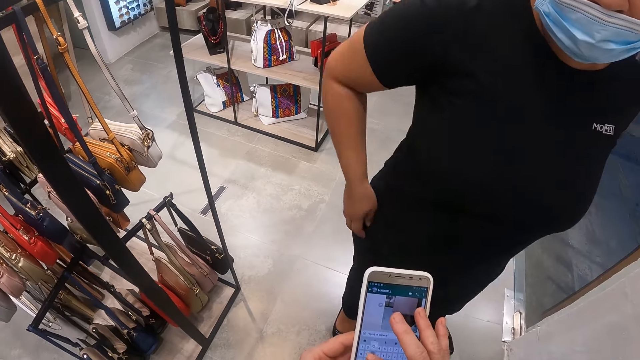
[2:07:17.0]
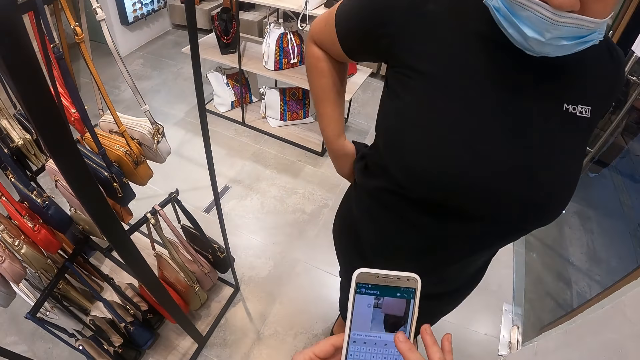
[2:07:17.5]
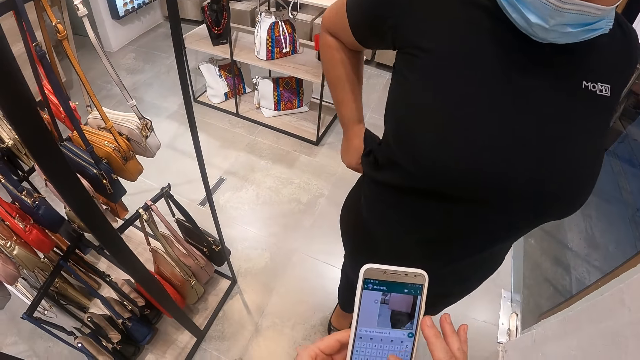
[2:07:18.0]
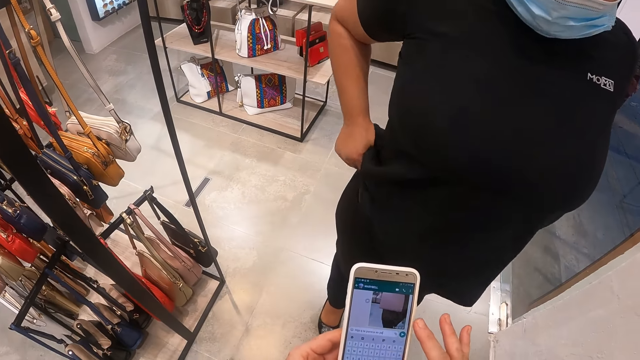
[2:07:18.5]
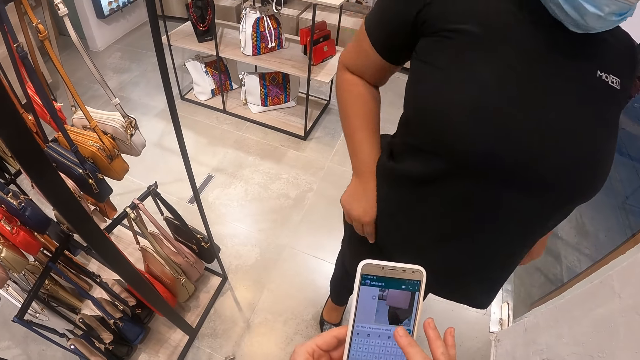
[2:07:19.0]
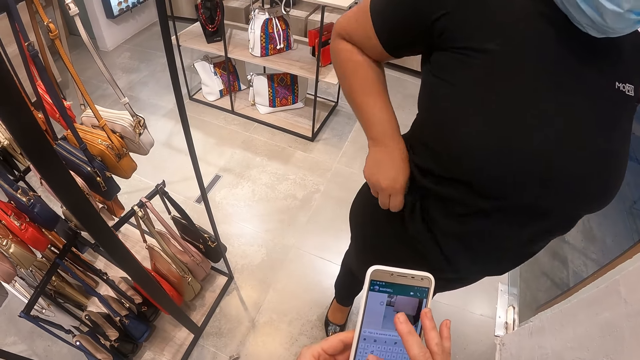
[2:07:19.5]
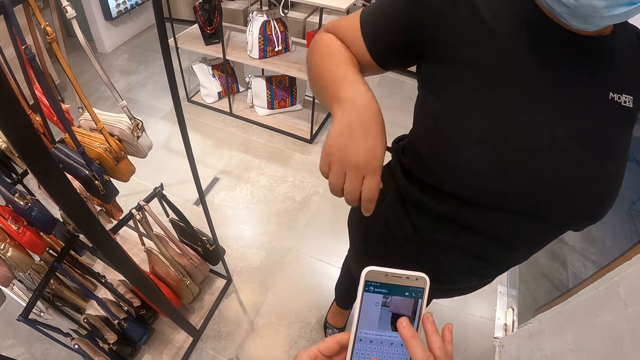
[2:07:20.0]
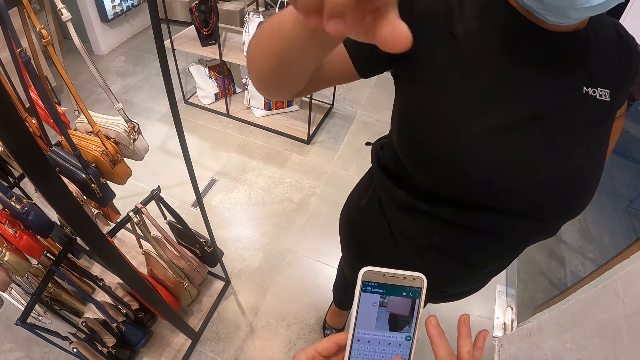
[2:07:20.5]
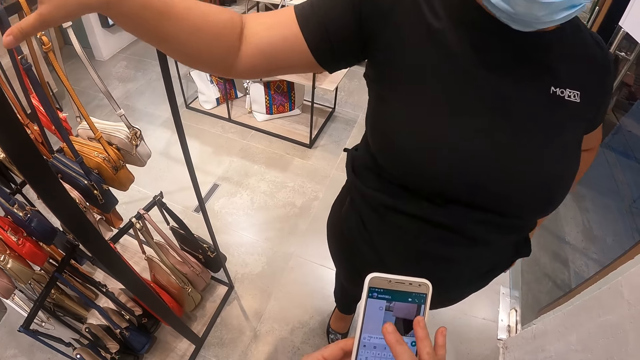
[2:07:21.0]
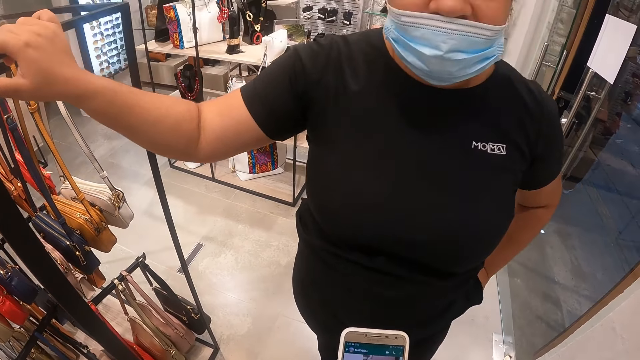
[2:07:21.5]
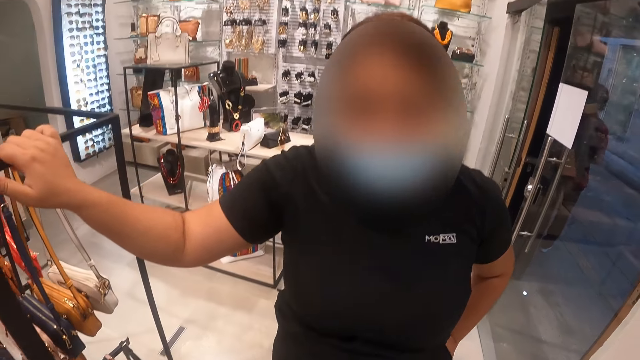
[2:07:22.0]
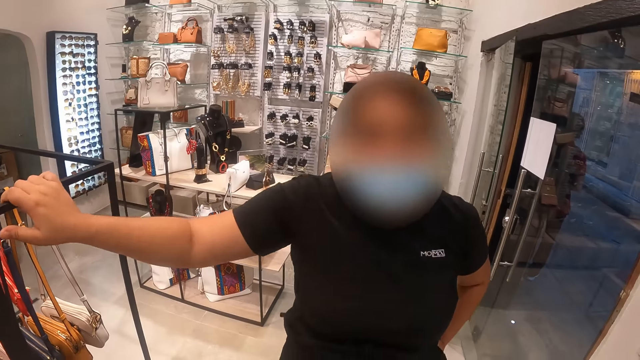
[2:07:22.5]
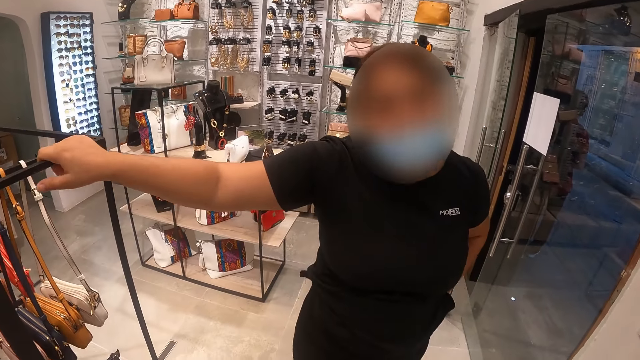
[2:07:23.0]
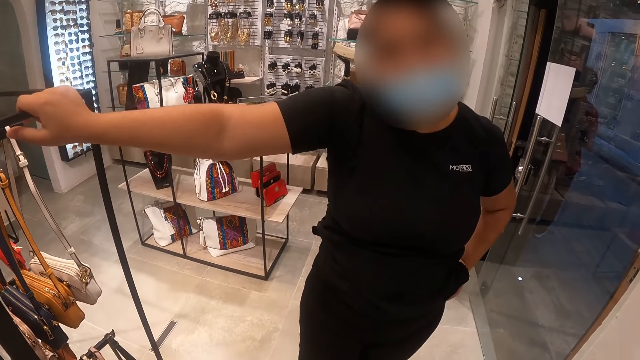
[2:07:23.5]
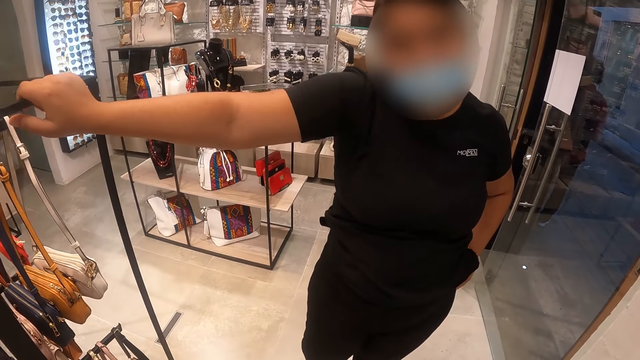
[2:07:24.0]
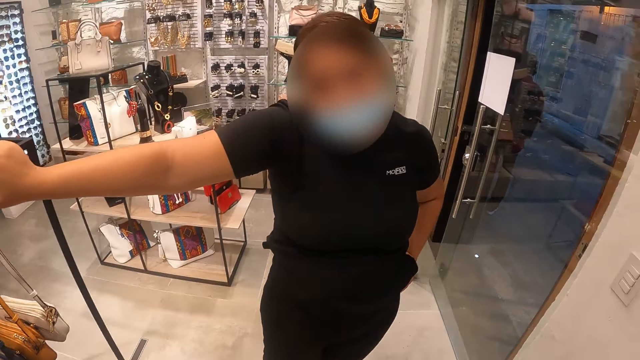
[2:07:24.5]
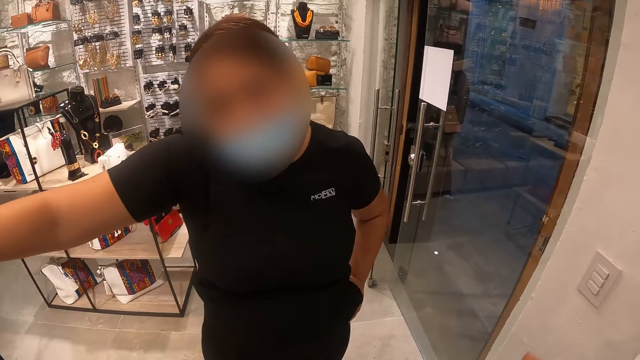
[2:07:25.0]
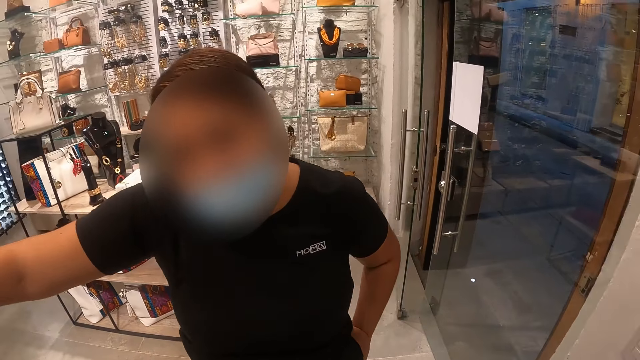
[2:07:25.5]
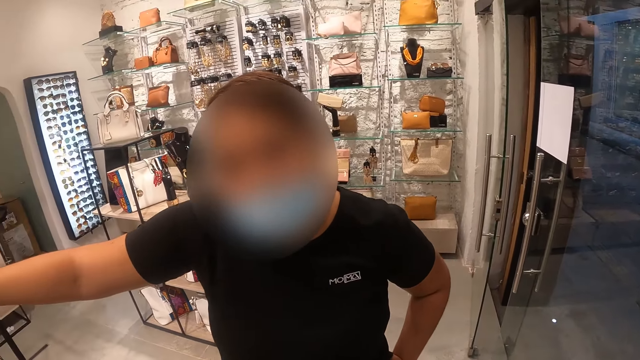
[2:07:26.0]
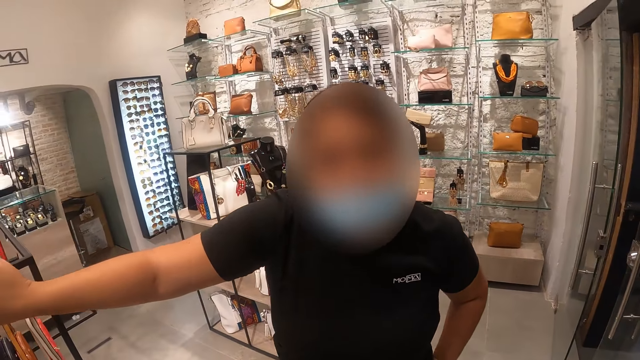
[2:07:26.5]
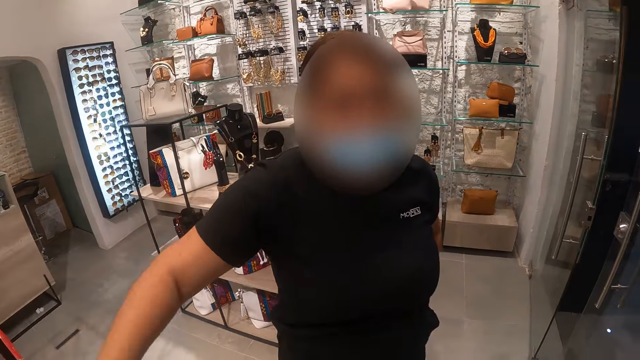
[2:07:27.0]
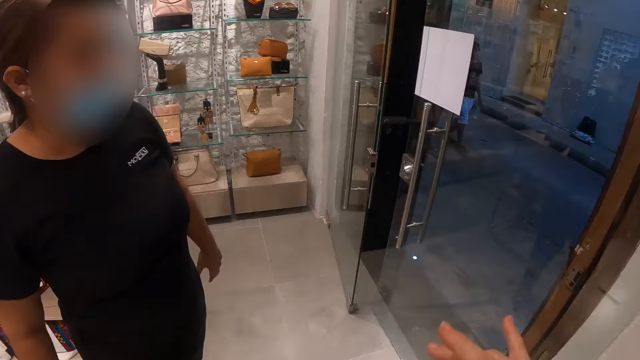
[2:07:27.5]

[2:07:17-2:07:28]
The woman pulls up the pant. The woman interacts with the camera wearer and holds on the pole. The camera wearer looks around.

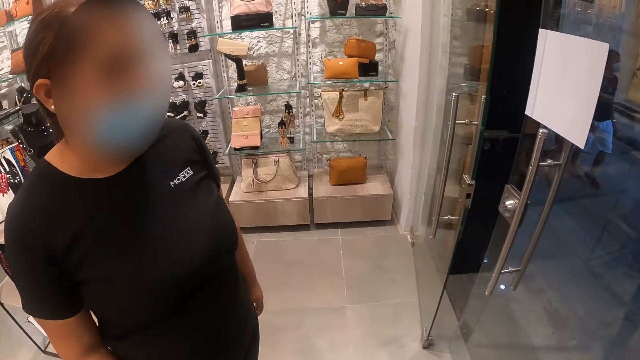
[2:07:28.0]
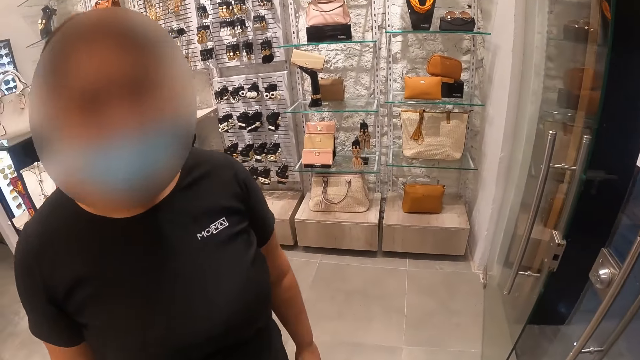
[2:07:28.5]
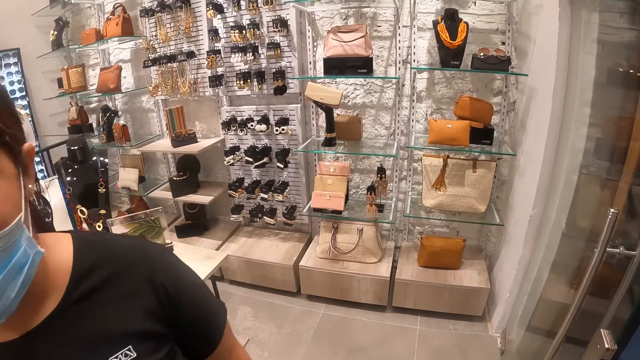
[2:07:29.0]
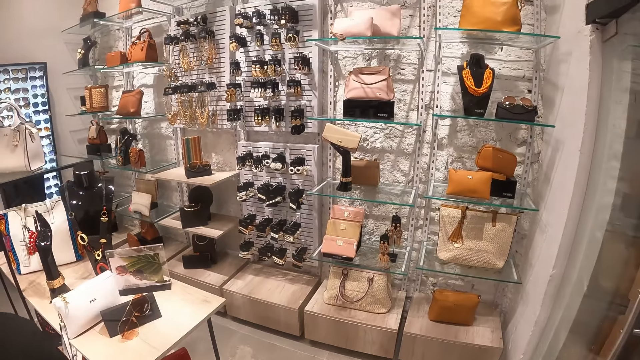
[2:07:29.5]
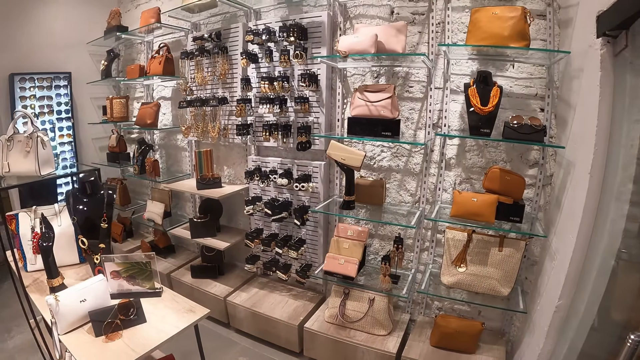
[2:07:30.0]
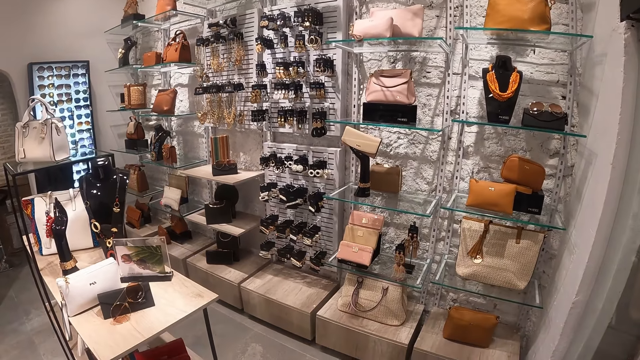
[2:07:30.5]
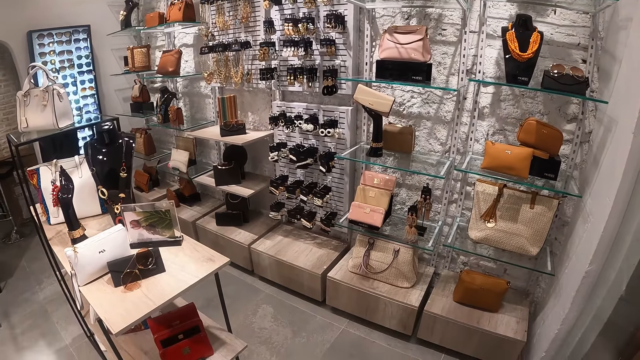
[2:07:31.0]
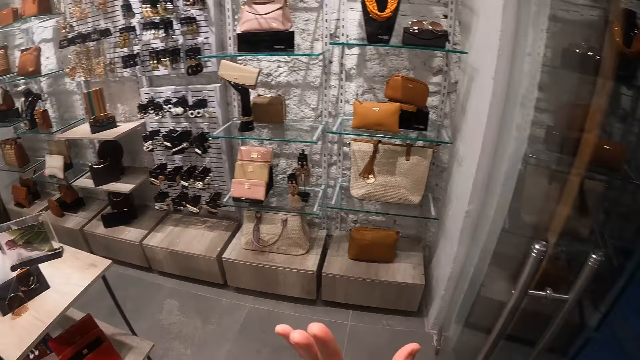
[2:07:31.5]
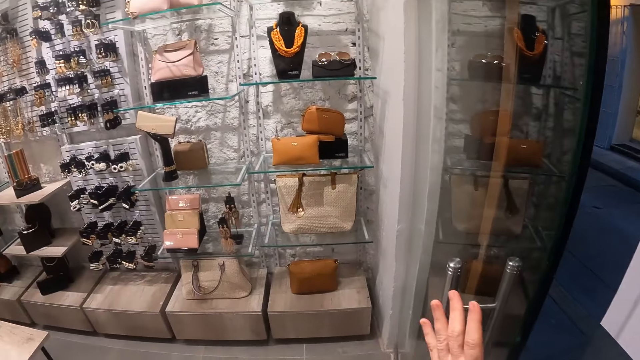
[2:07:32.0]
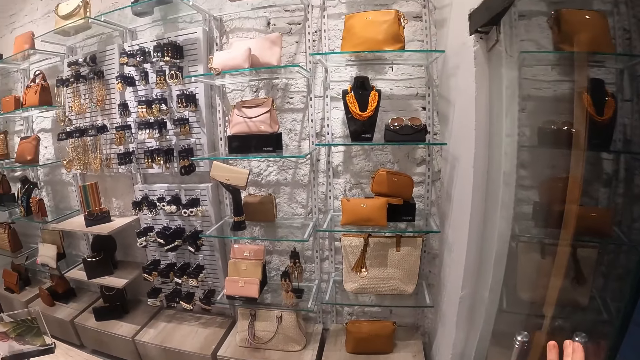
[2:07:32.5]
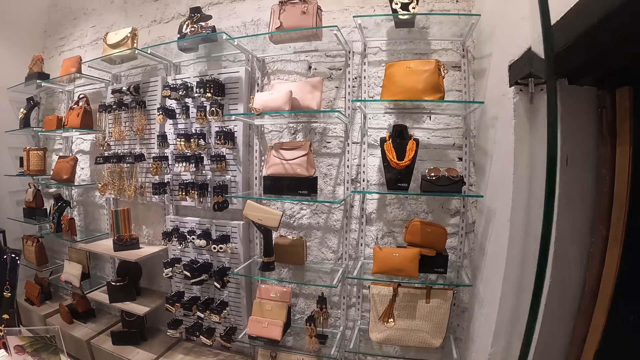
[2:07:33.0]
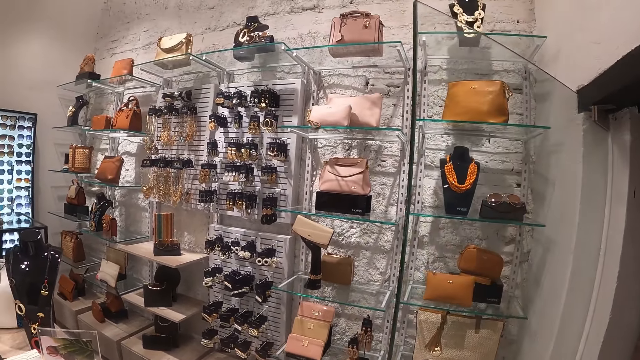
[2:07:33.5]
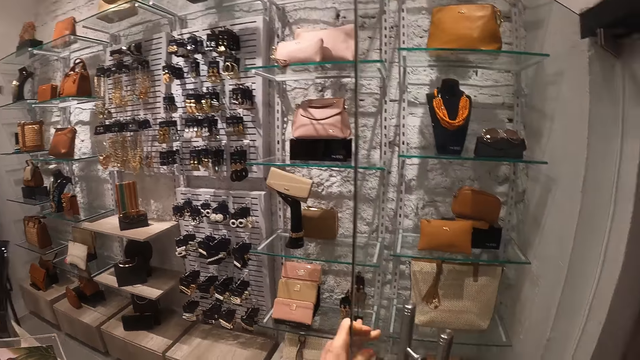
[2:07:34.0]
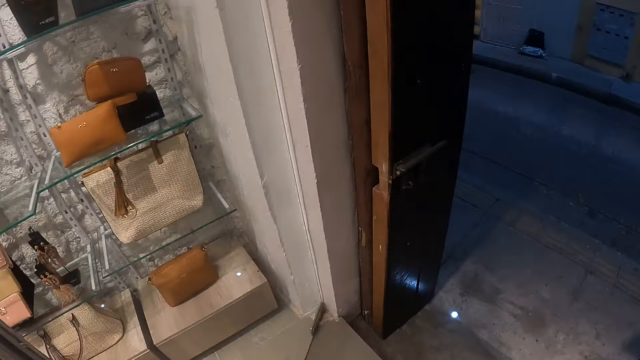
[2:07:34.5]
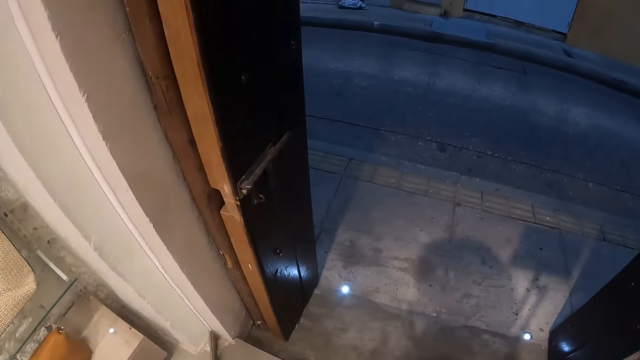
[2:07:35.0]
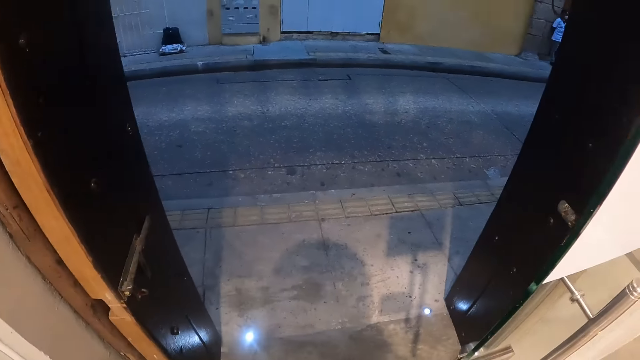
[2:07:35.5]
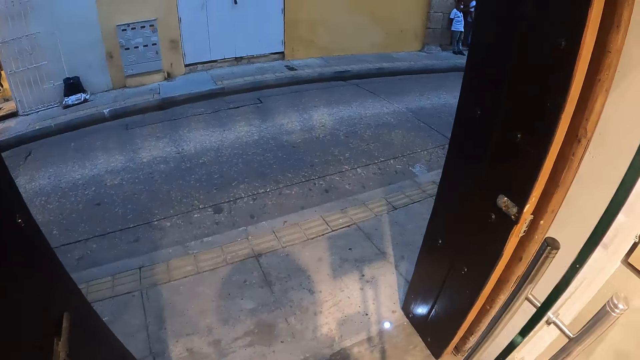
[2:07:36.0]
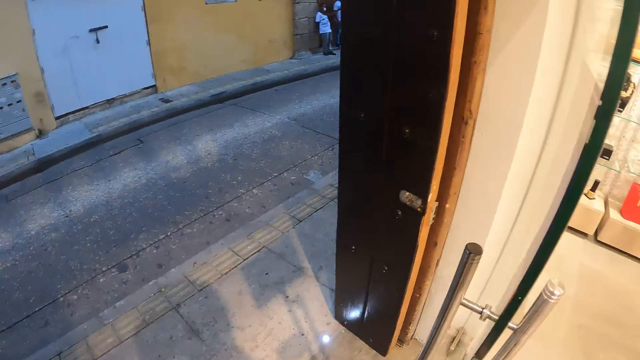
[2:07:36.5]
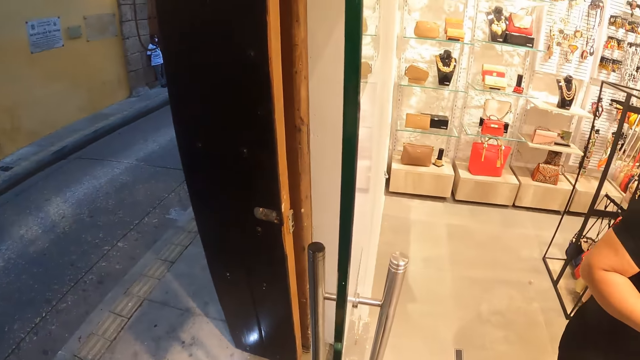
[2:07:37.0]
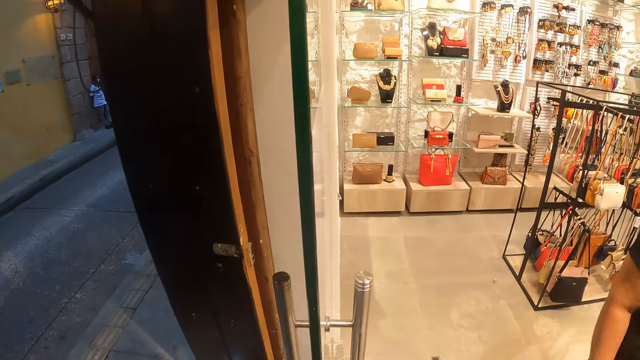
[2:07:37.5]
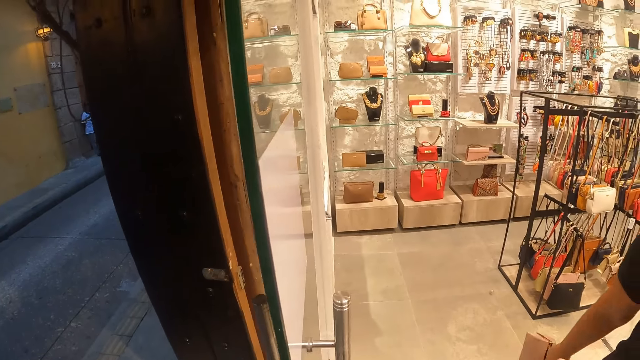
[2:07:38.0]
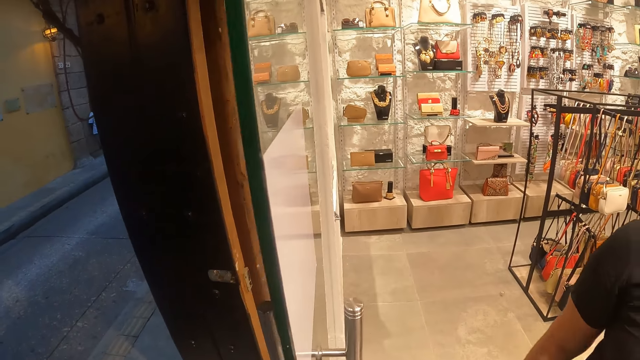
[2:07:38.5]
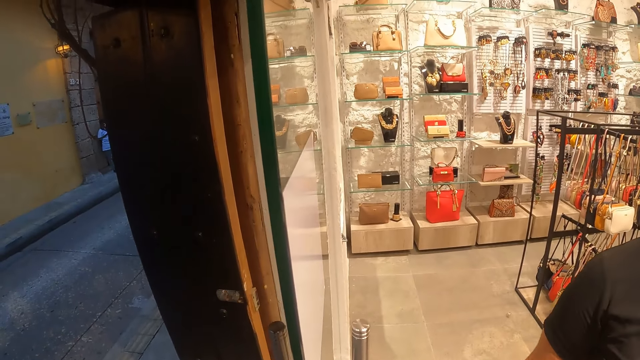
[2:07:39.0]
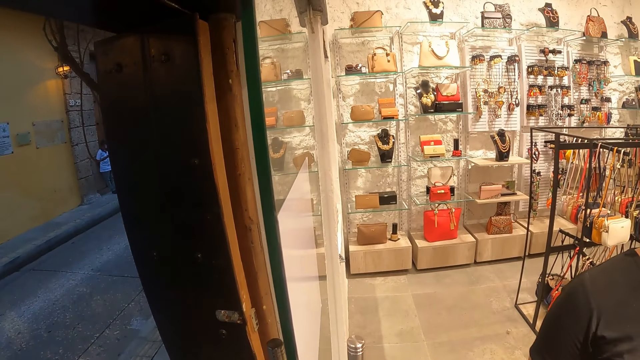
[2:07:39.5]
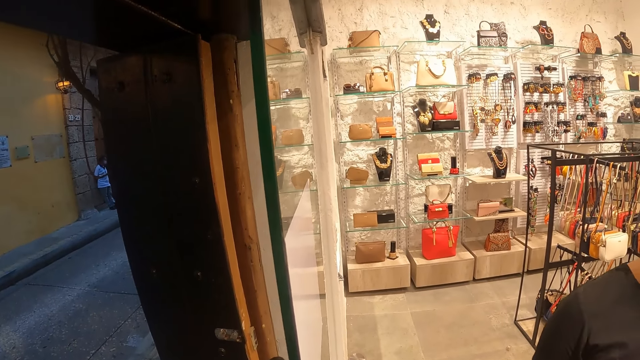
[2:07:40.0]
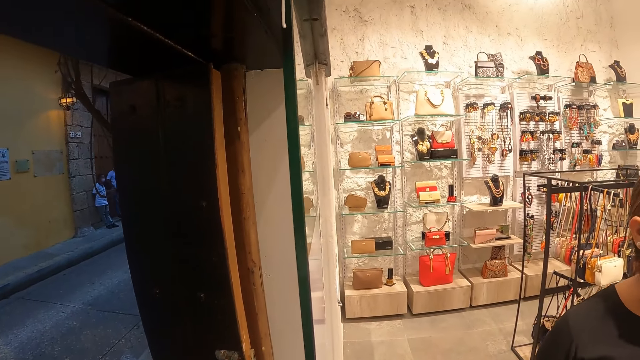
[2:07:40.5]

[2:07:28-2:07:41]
The camera wearer interacts with the woman. They walk around and swing the hand. They open the door. They walk out of the shop. They look around.
